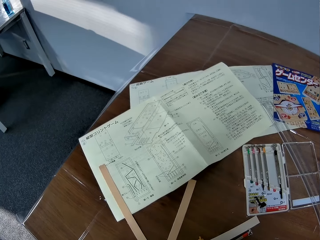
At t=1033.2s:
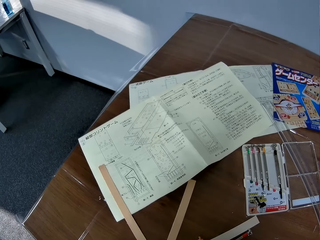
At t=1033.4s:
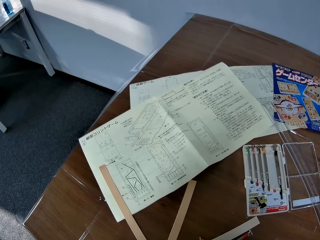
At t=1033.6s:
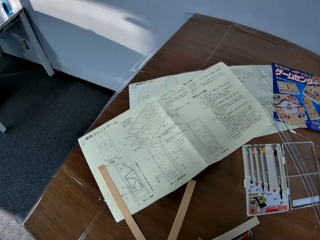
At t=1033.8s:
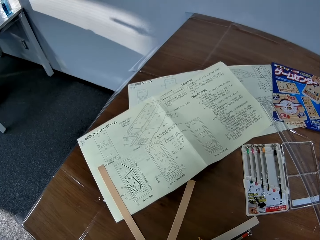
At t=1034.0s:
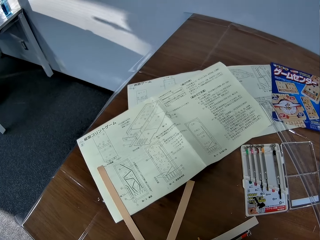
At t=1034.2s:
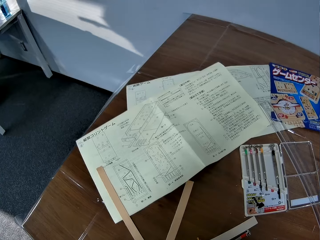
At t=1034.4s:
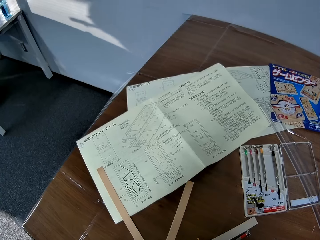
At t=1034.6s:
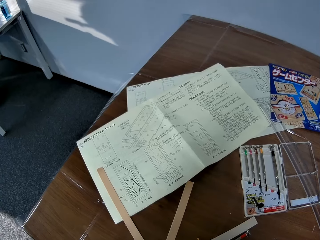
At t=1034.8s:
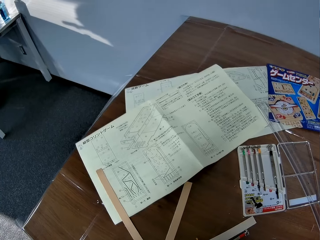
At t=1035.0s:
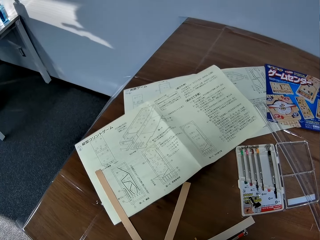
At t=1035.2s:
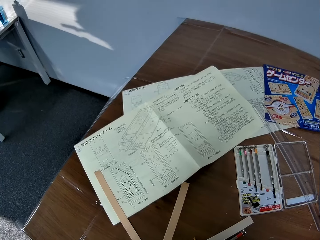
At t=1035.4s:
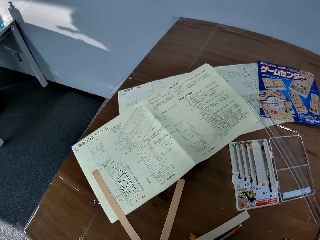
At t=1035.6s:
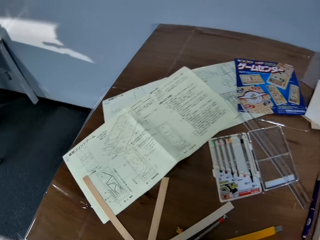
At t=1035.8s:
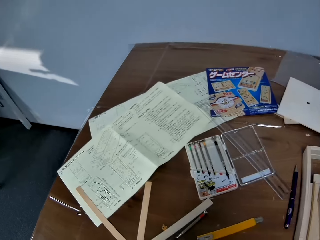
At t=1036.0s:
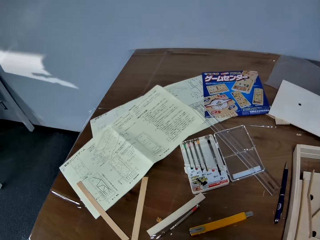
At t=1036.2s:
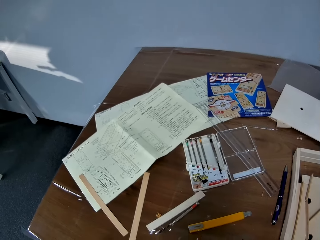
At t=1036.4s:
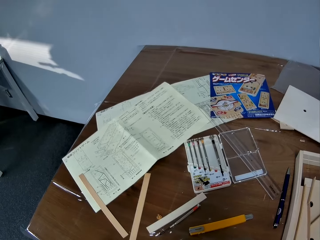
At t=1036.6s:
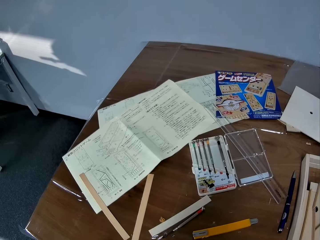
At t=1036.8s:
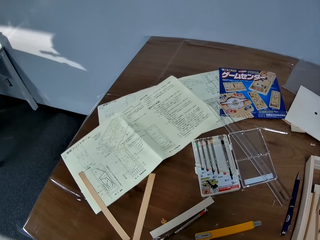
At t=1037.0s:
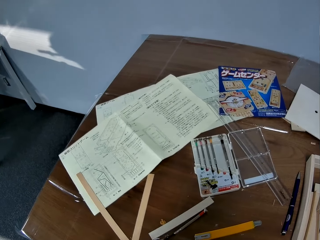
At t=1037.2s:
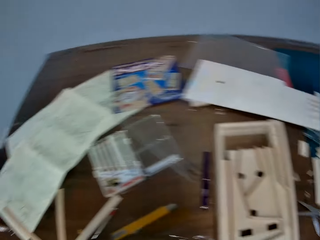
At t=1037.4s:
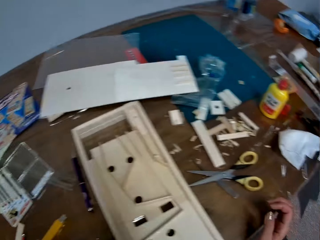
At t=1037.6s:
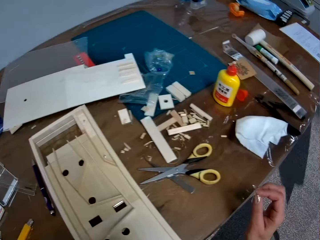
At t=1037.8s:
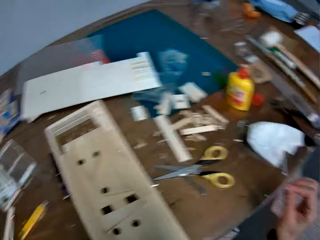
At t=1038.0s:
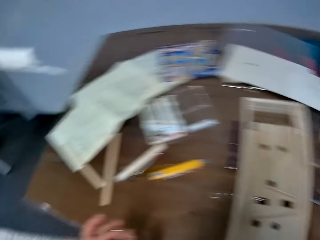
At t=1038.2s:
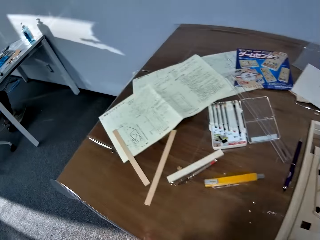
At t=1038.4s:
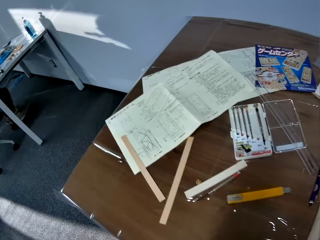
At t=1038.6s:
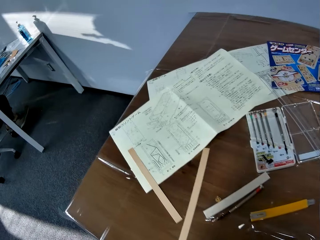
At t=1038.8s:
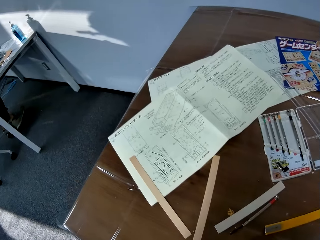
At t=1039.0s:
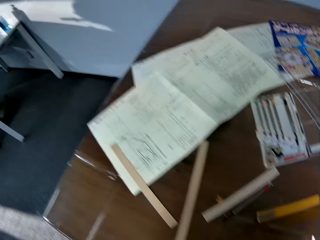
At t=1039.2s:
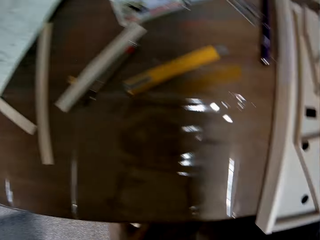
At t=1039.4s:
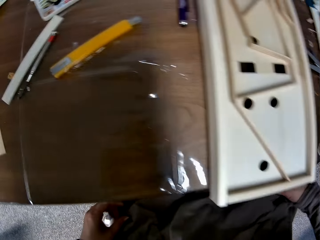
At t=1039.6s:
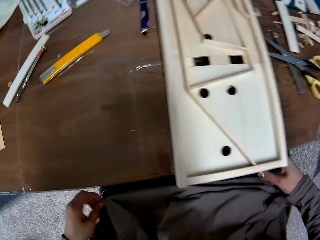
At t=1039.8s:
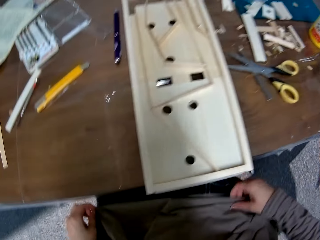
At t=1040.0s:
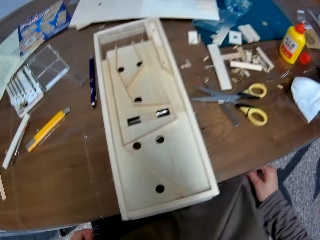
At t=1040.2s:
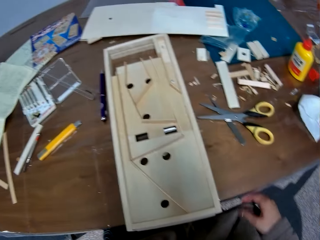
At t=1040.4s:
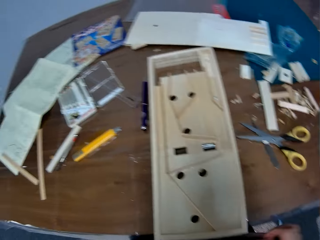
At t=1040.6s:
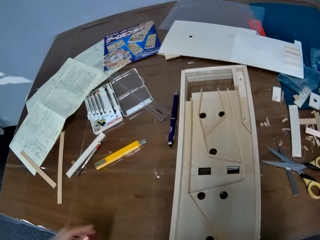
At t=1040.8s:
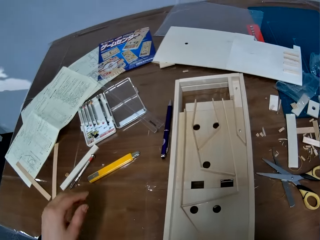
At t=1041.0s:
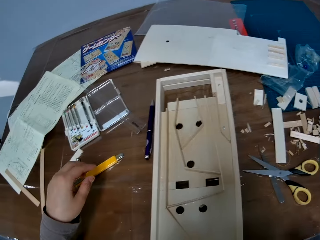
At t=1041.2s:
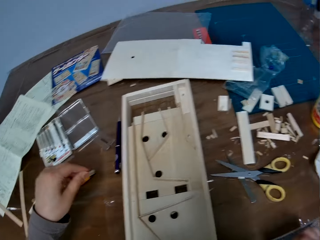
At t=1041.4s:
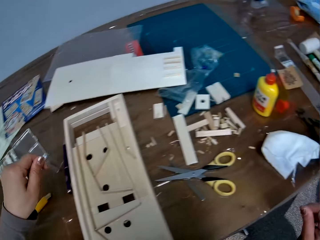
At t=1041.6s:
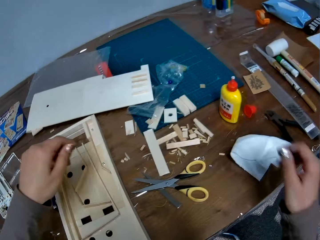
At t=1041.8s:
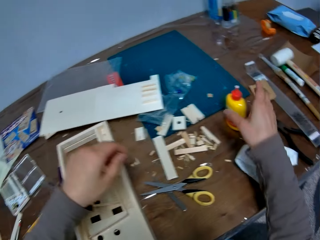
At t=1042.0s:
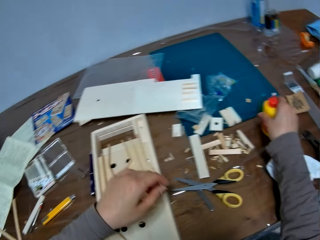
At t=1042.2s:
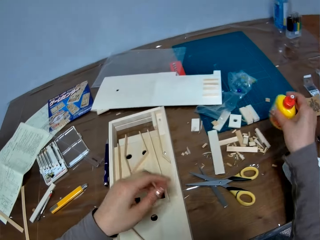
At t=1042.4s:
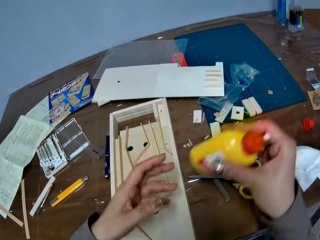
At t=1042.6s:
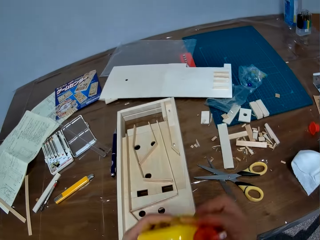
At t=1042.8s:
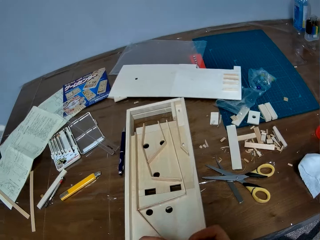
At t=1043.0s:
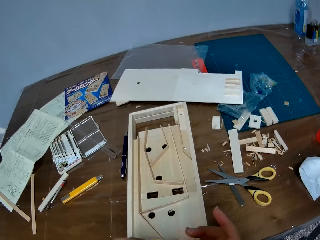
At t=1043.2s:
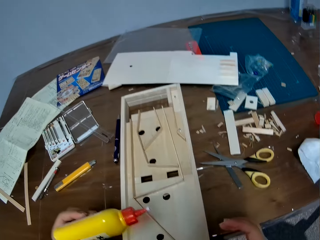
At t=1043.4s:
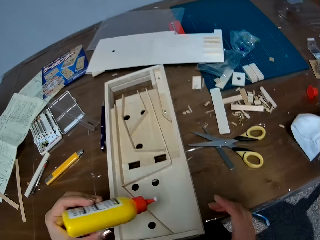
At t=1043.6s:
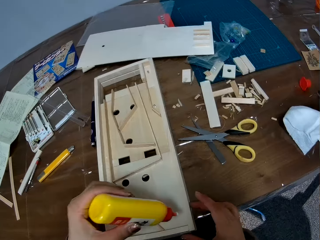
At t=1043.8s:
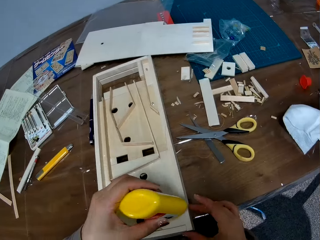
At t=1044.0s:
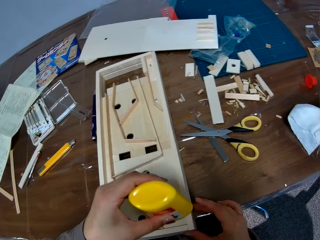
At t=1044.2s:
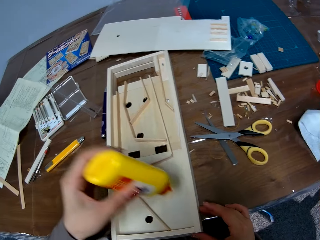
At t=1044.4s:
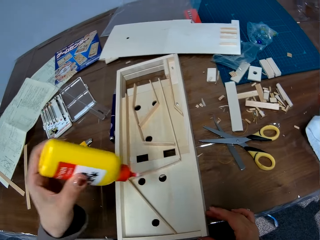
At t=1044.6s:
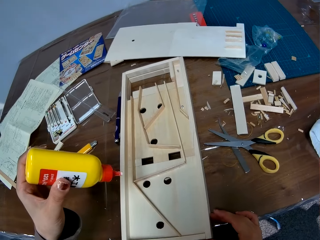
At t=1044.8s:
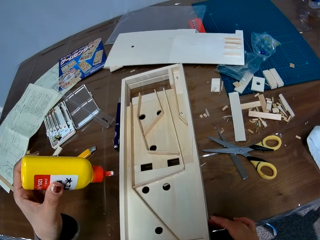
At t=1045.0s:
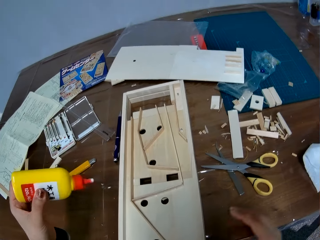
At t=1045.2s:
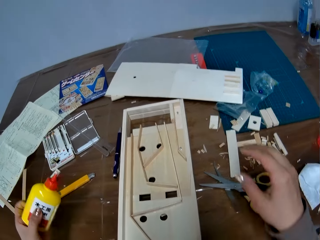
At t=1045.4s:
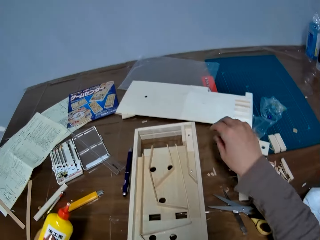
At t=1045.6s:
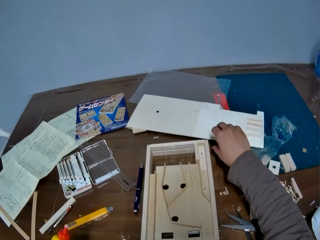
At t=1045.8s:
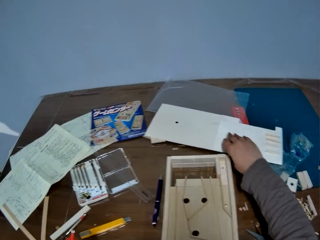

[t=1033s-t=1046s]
The camera wearer dusts her clothes. She picks super glue from the table with her right hand and passes the glue to her left hand. She puts the super glue on the craft paper.

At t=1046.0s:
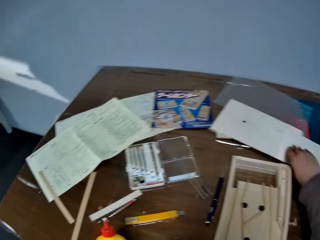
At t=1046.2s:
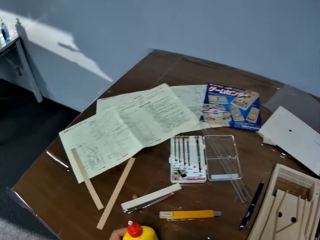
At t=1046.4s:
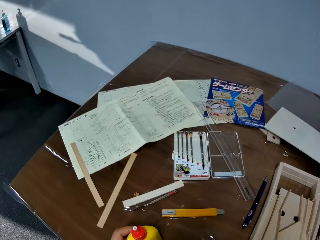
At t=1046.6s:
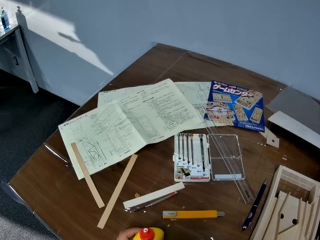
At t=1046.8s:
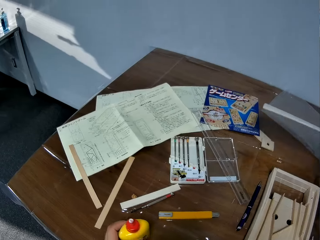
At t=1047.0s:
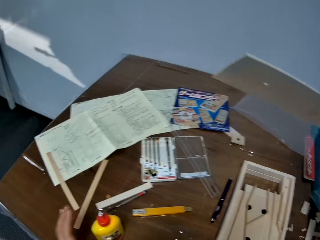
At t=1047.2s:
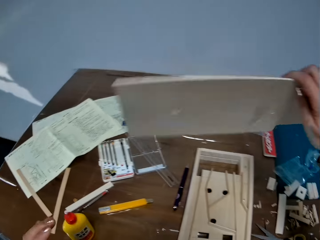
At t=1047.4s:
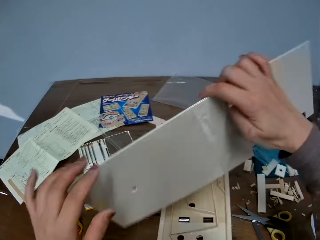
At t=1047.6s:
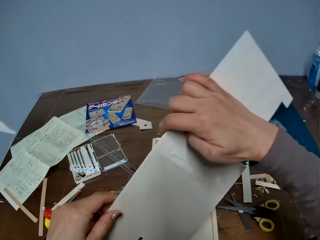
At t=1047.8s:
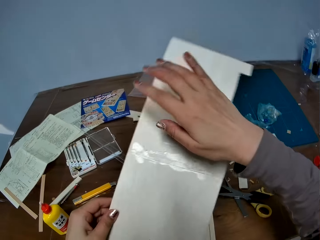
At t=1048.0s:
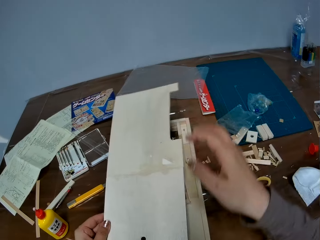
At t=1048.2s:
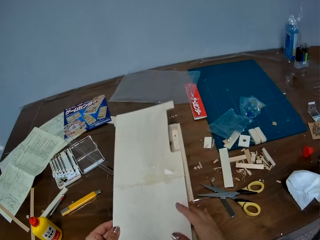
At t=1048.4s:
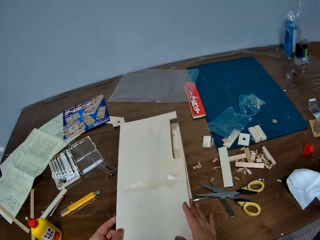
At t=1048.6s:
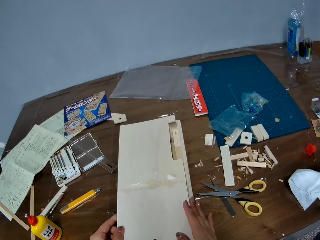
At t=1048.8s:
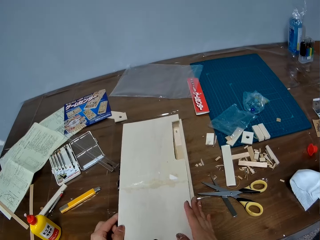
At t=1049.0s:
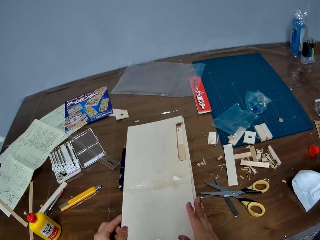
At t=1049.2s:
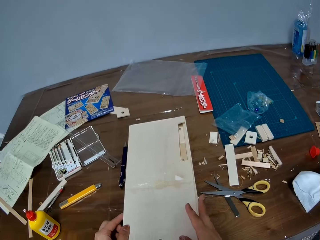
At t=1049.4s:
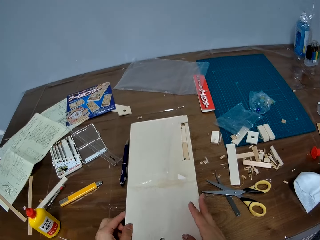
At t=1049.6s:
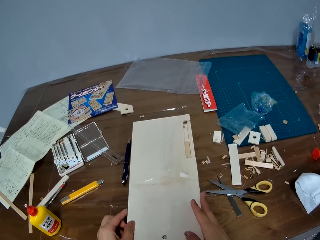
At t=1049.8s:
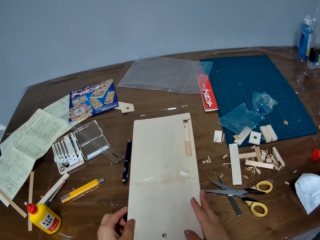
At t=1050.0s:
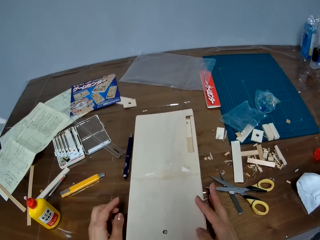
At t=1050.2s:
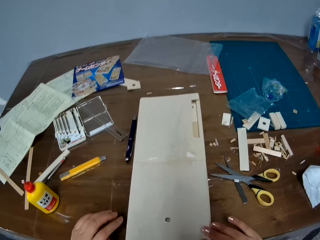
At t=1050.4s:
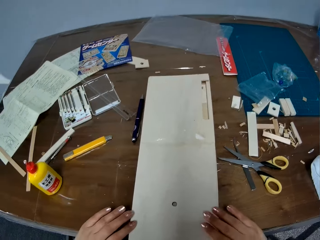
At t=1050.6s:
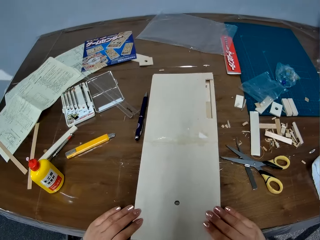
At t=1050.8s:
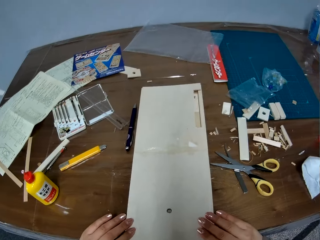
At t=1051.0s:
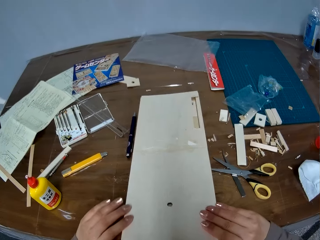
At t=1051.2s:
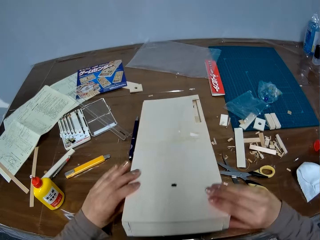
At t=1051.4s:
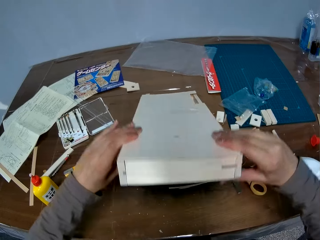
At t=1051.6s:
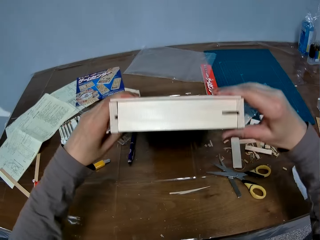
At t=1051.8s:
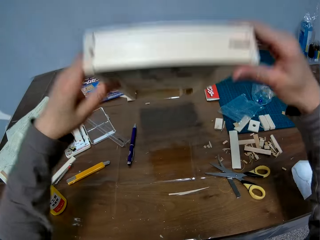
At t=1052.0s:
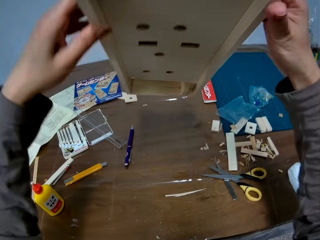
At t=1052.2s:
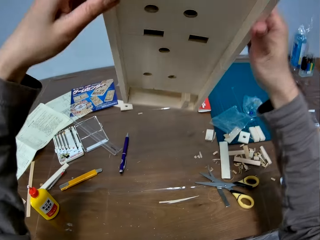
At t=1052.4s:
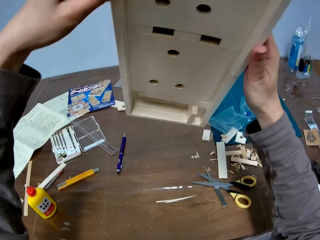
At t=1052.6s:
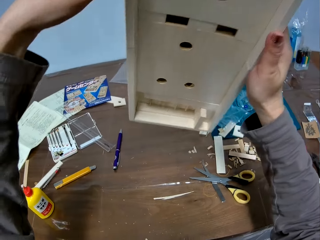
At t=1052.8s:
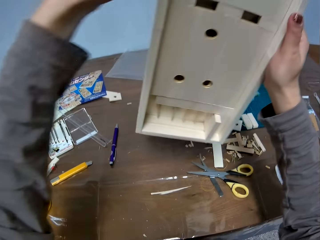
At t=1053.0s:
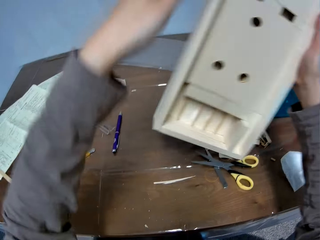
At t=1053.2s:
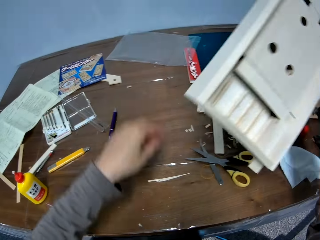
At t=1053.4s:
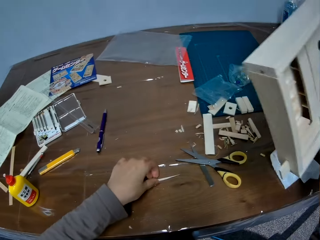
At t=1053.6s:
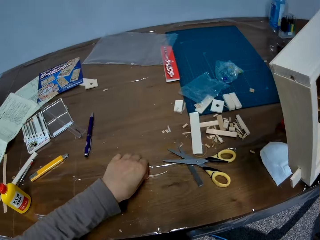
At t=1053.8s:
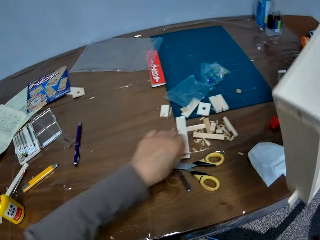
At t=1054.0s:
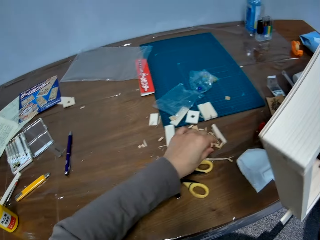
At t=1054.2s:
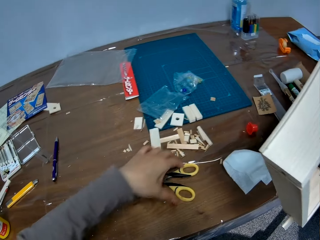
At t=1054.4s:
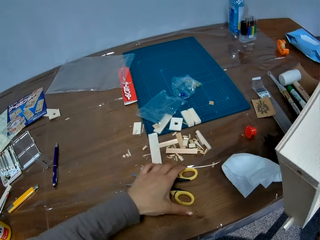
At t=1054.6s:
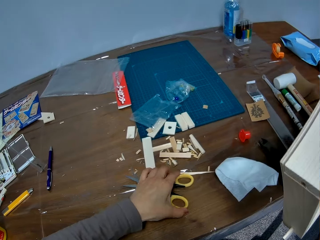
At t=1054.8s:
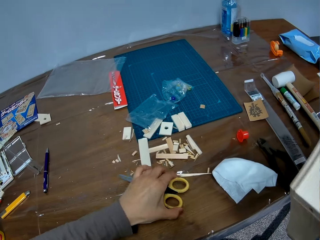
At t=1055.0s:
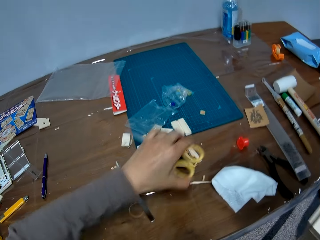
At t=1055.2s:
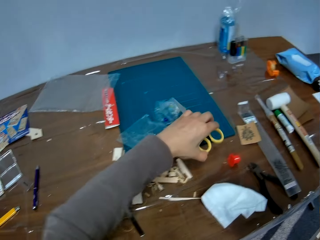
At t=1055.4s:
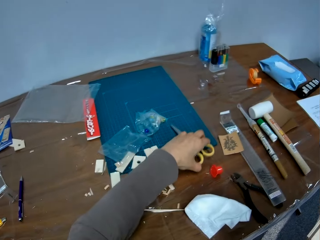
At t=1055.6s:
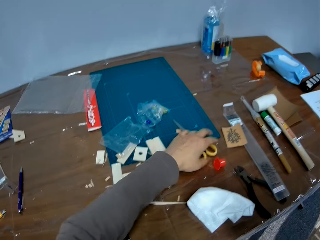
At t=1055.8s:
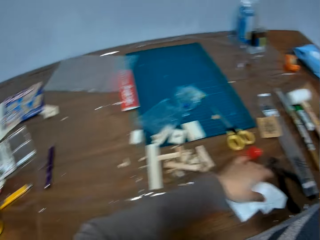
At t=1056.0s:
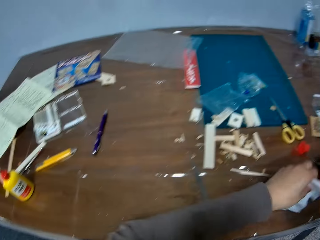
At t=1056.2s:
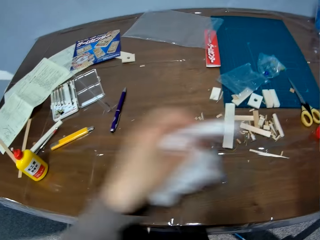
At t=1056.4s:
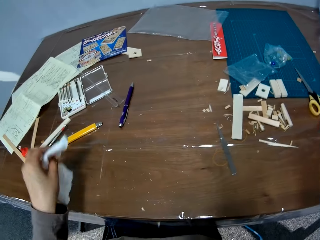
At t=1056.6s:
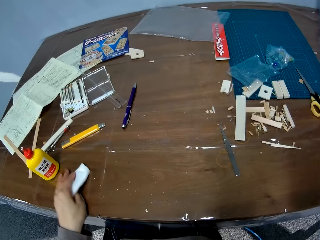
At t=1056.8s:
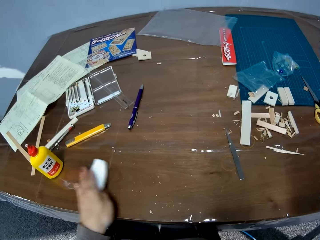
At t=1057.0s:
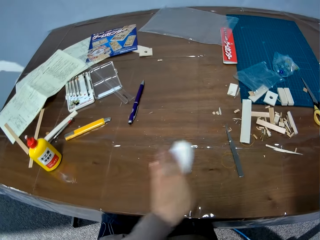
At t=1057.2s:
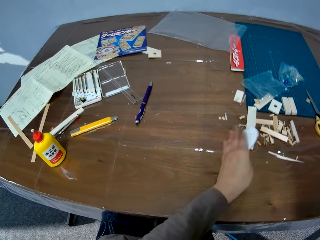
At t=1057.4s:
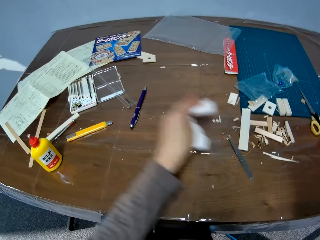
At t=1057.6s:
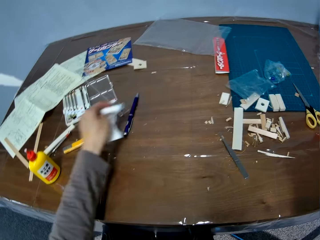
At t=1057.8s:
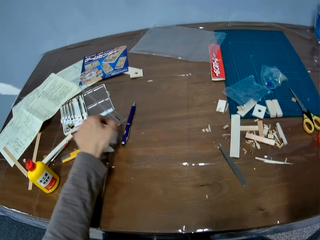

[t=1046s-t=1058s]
The camera wearer picks the piece of wood from the table and drops the glue on the table. They place the piece of wood on the woodwork. They fix the craft paper. They pick the woodwork from the table and turn the craft paper. They move a wood chip on the table, move the pair of scissors aside on the table, pick a piece of tissue from the table and clean the table with the piece of tissue.
